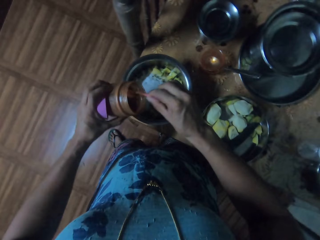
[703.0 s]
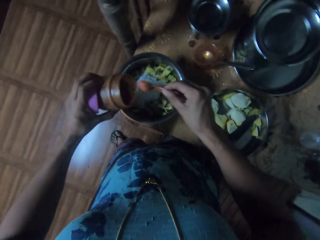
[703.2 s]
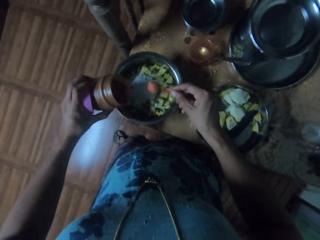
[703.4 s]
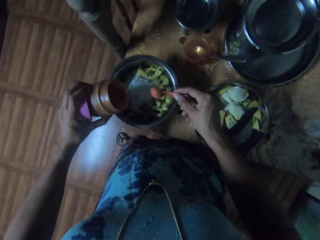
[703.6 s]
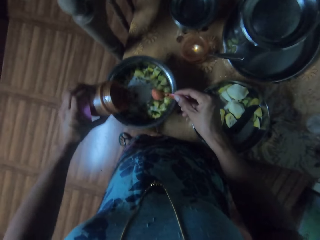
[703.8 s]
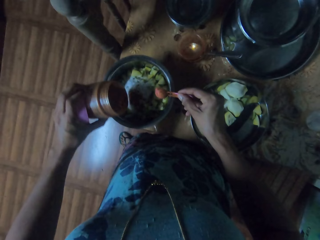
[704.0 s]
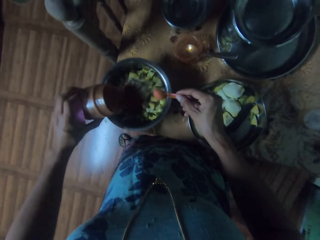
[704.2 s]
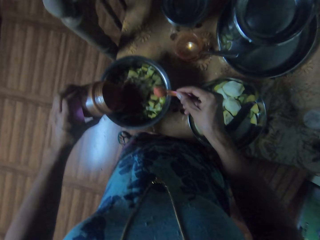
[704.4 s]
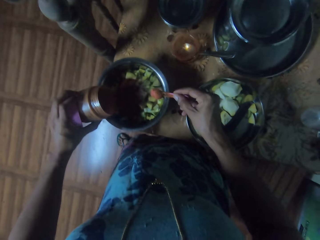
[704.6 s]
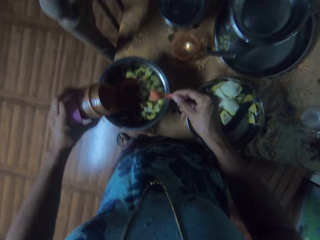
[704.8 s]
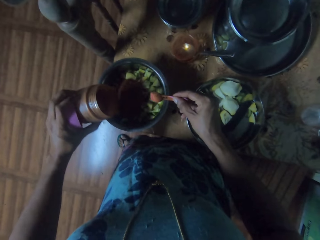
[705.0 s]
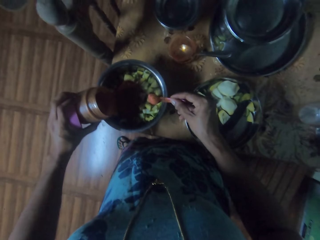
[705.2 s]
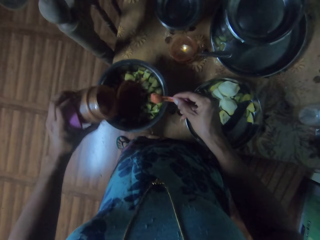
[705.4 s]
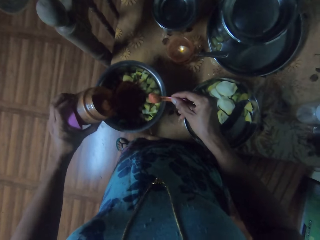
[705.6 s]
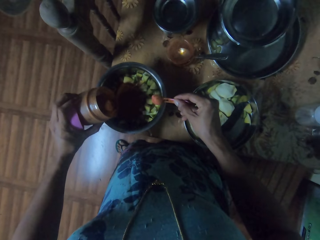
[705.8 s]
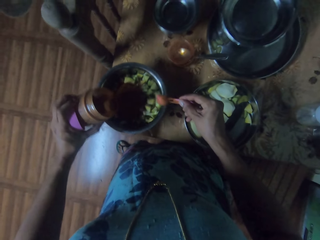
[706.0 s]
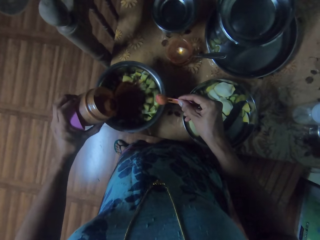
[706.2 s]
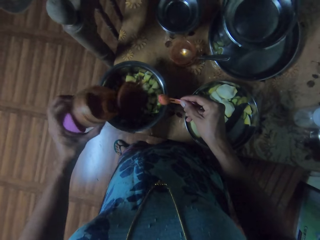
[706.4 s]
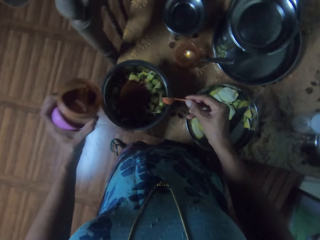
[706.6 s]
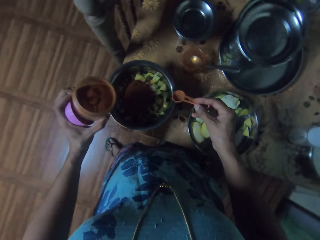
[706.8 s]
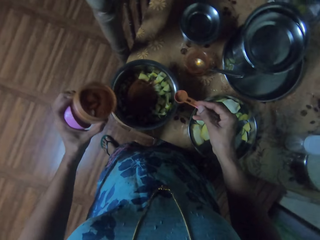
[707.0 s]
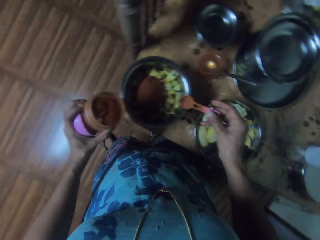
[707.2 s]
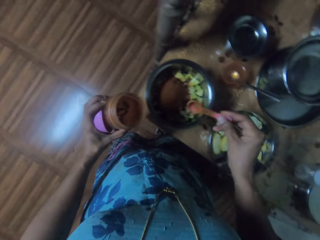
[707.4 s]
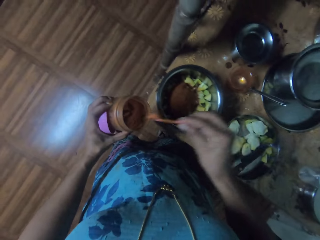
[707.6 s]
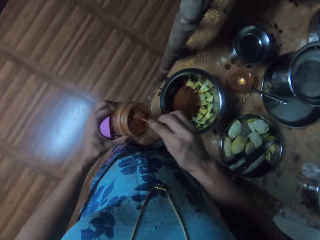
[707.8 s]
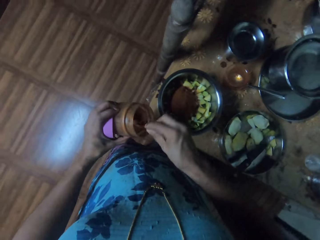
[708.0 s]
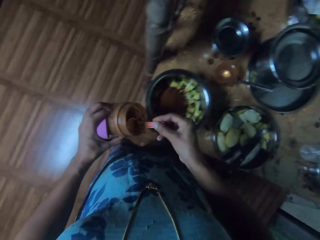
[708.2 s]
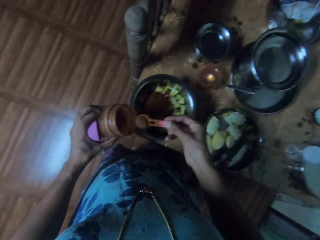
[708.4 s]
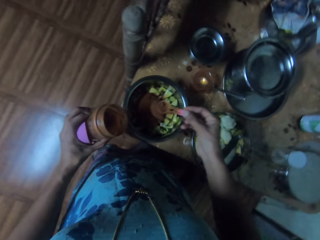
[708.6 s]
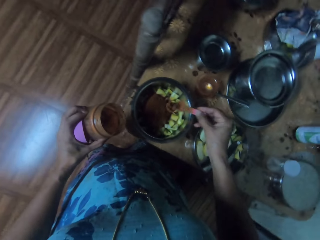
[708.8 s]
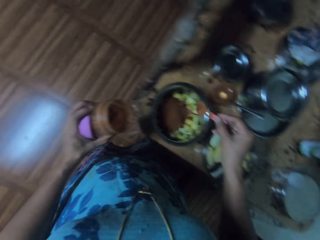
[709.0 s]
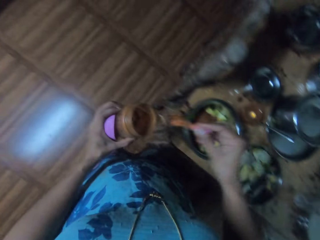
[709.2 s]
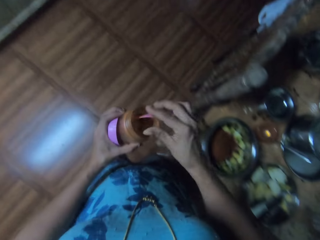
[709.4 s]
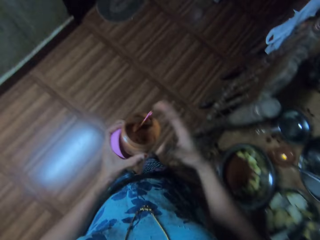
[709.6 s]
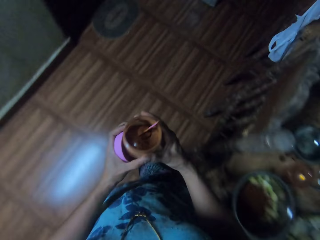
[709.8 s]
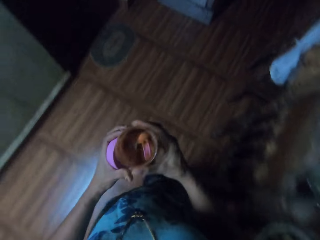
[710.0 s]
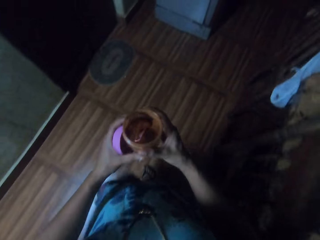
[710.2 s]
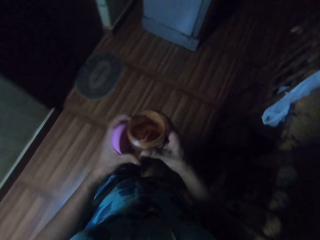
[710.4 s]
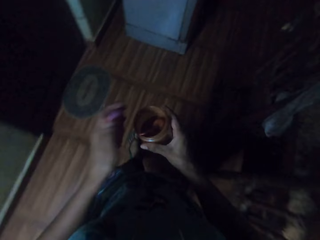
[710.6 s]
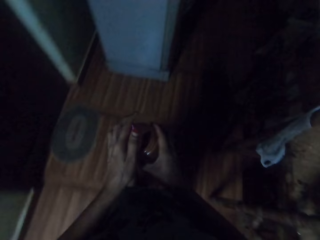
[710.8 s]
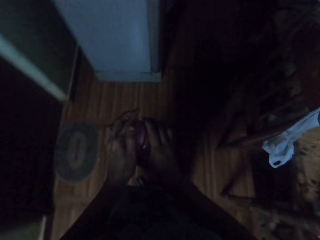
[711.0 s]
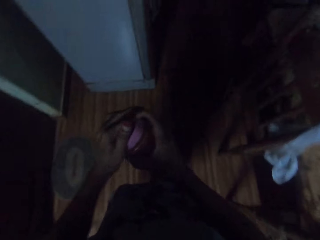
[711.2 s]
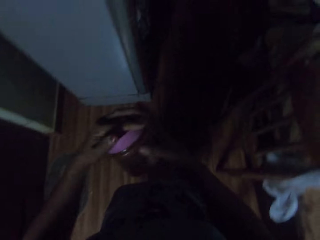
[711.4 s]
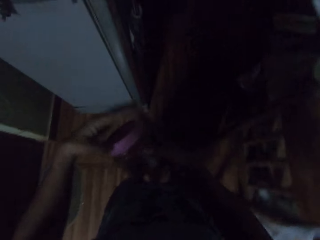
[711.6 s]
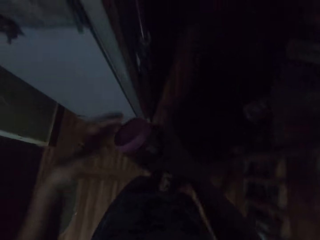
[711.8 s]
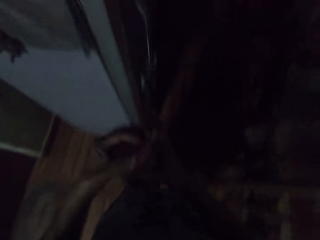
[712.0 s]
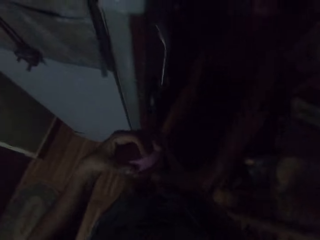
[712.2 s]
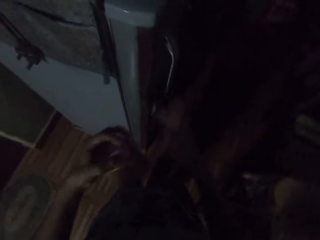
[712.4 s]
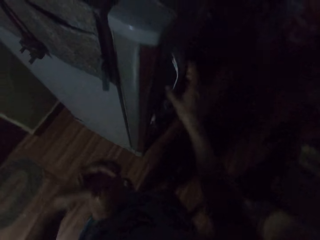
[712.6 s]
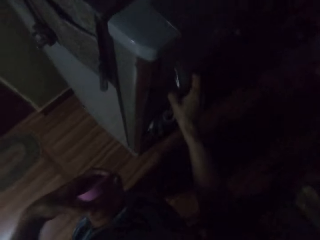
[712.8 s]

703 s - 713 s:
The camera wearer pours the spices on the bowl. They scoop the spices from the tin. They pour the spices on the bowl. They walk in the house. They close the tin.

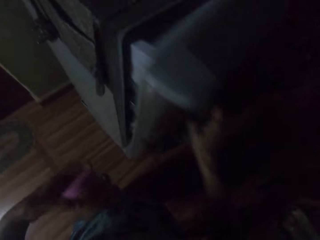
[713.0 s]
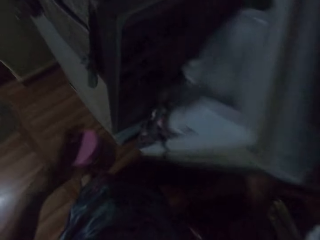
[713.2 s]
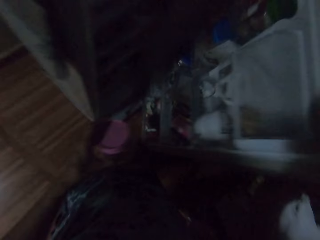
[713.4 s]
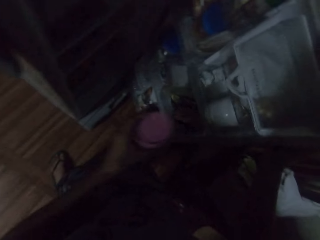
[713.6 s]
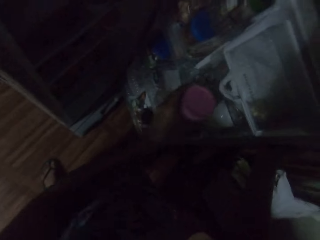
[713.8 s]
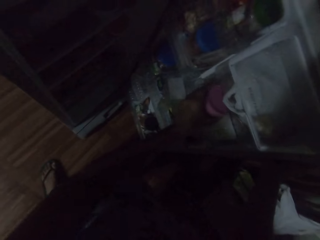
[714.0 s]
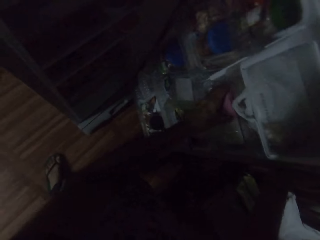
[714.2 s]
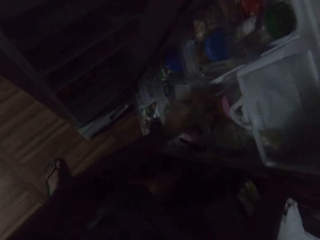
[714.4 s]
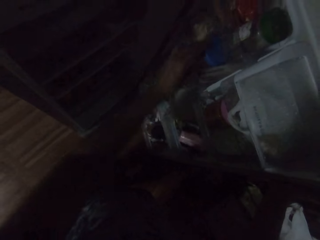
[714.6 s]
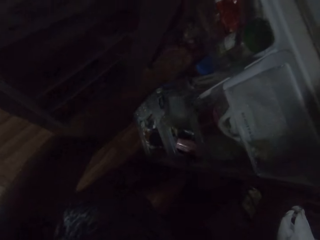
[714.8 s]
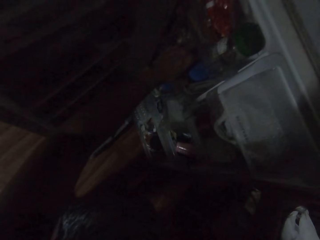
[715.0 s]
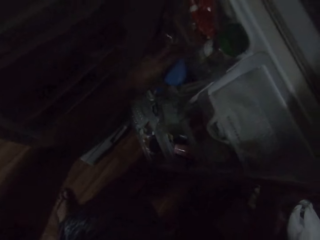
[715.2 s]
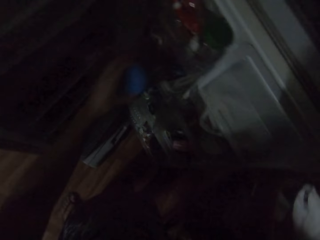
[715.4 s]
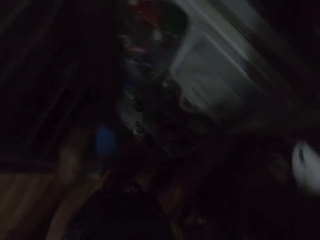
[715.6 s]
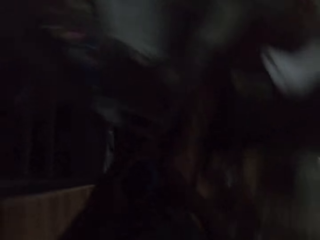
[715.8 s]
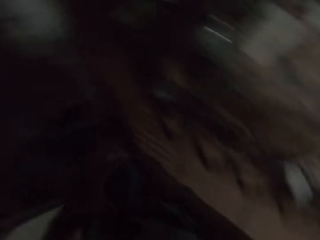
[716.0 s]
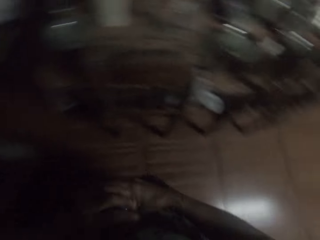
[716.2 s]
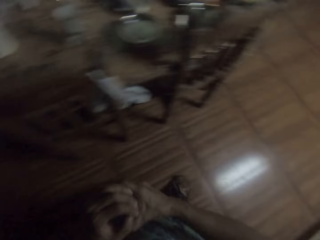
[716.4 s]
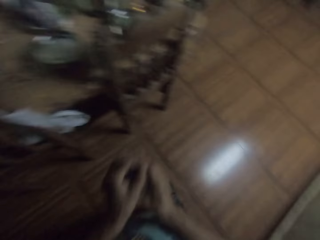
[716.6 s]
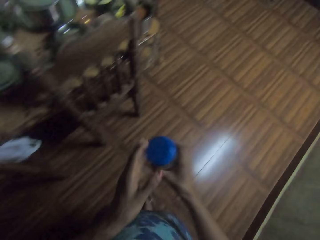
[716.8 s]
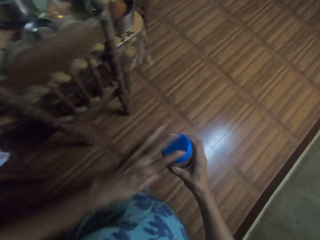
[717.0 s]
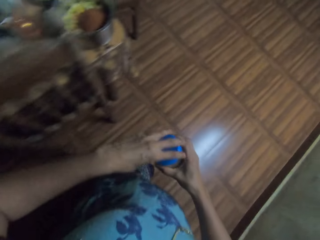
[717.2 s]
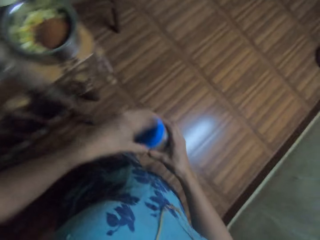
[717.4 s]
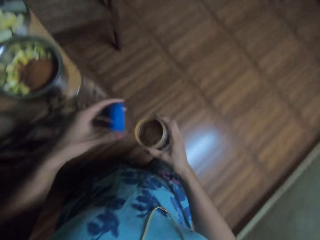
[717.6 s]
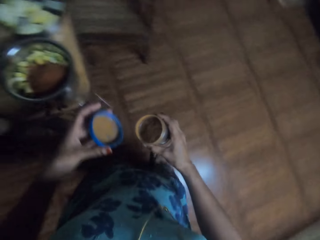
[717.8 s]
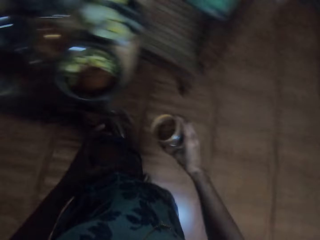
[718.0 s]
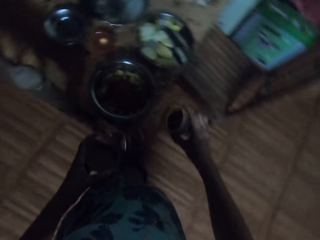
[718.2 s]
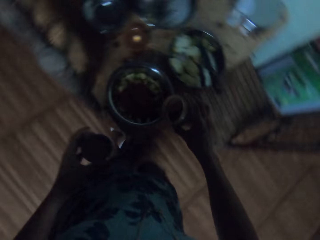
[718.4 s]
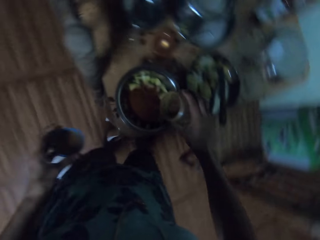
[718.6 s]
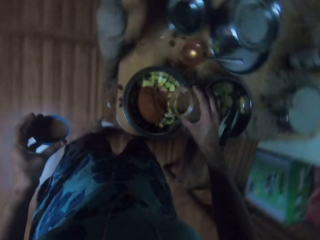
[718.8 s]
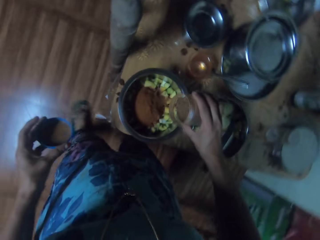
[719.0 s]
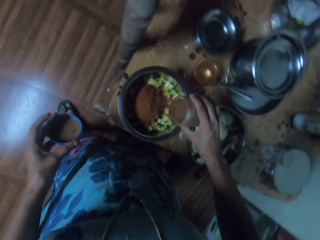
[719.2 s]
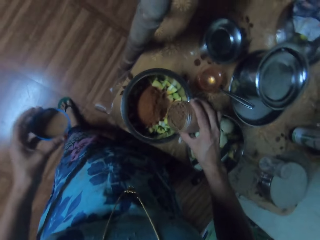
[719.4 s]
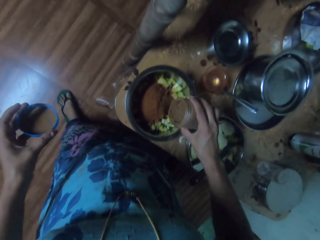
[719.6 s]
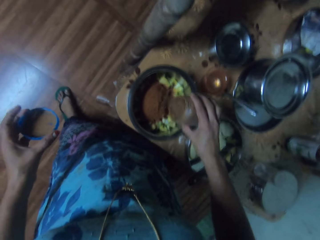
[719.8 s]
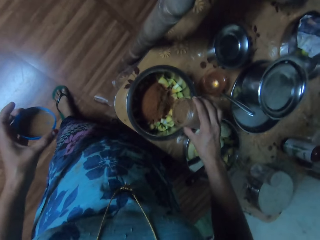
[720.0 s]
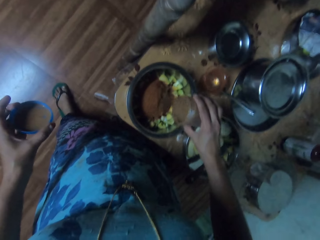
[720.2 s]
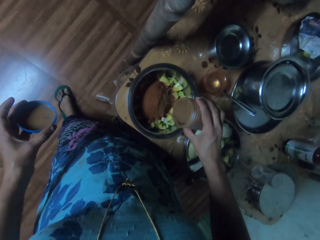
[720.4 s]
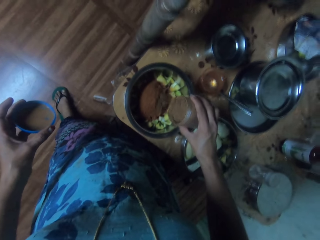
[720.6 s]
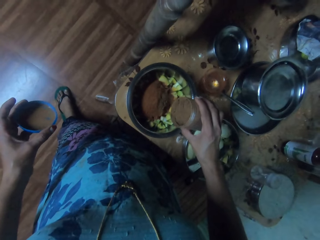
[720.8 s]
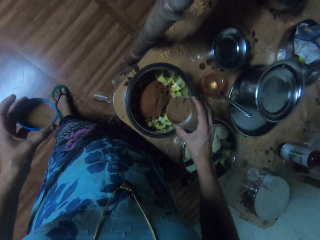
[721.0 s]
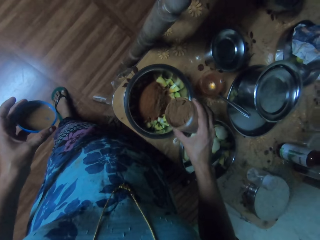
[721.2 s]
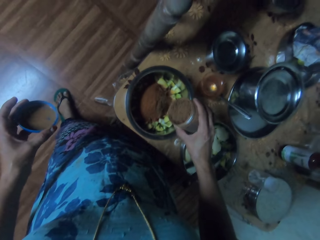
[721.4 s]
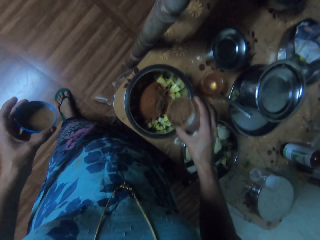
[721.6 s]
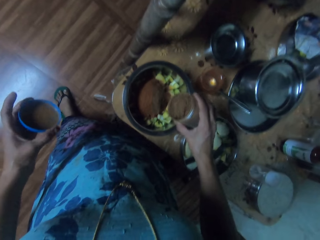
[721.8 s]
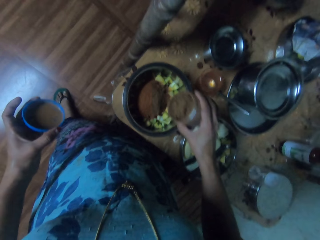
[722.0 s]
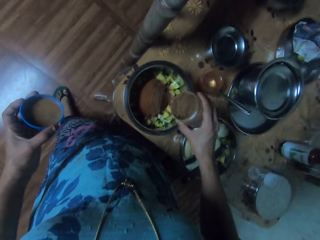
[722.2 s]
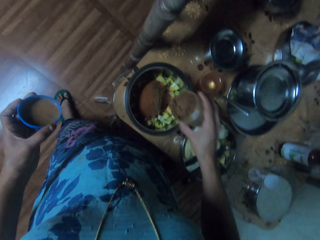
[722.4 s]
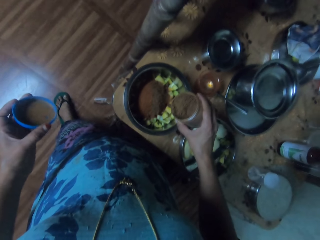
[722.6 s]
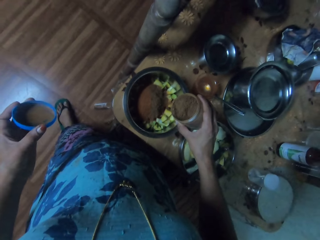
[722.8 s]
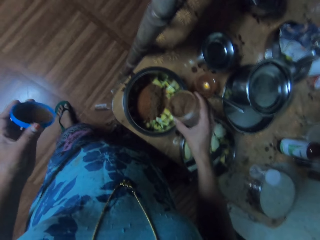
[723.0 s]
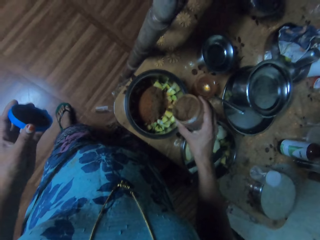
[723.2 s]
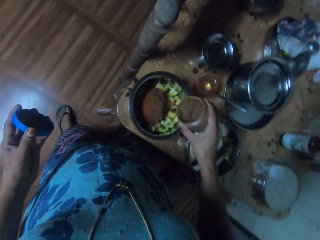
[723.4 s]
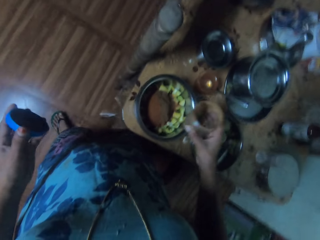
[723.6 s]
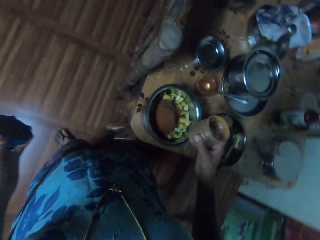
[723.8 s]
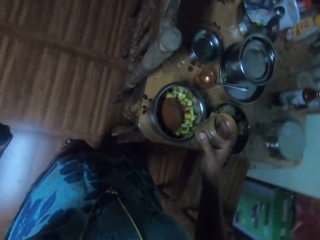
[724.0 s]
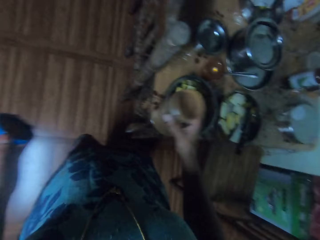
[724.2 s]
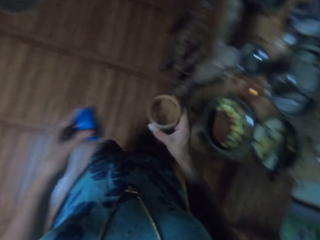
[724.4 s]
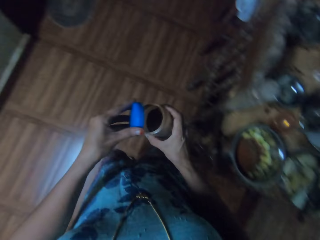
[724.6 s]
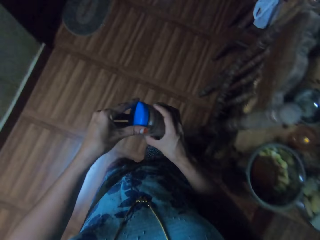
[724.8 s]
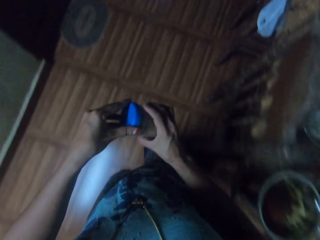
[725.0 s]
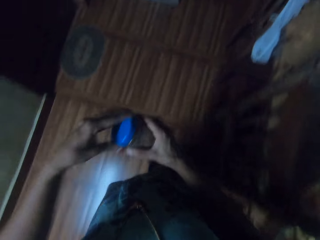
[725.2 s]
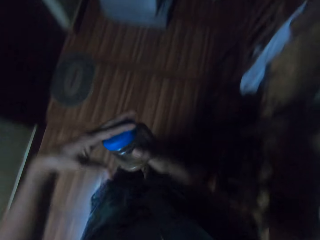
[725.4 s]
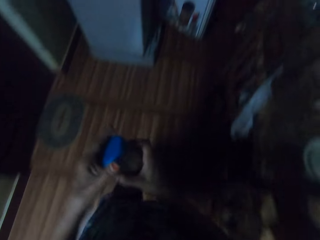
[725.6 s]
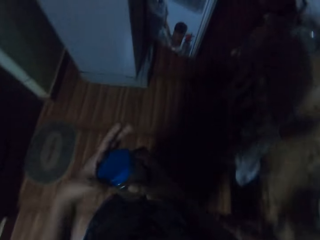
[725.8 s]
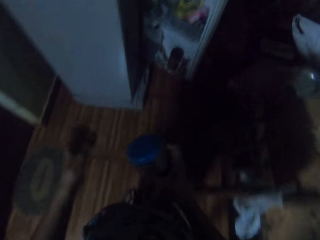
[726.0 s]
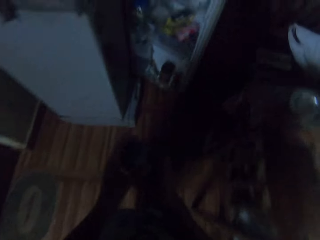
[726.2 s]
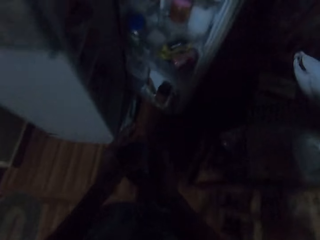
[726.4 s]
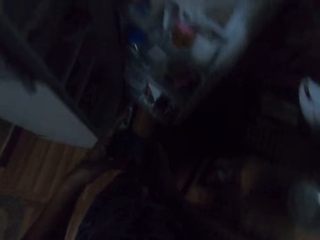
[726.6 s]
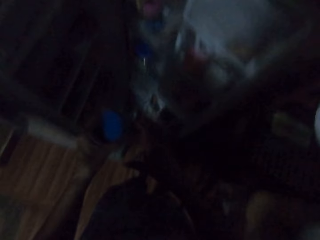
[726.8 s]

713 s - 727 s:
The camera wearer opens the fridge. They place the tin in the fridge. They remove a tin from the fridge. They walk in the house. They open the tin. They pour the spices on the bowl. They walk in the house. They close the tin. They interact with a person.
